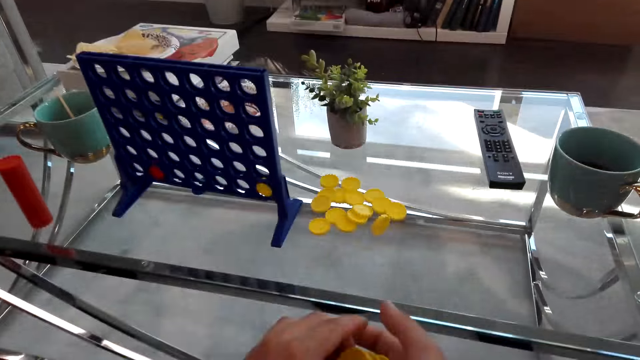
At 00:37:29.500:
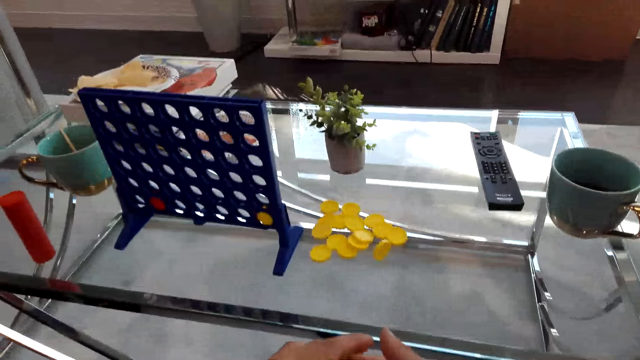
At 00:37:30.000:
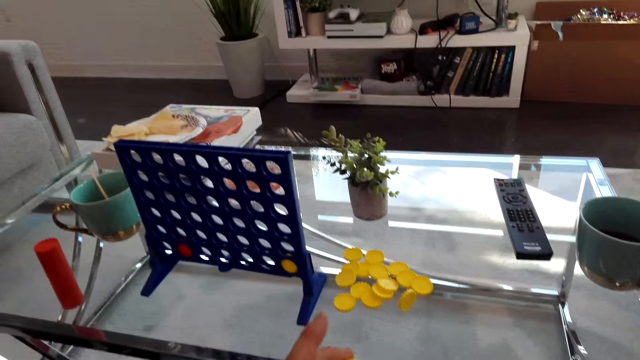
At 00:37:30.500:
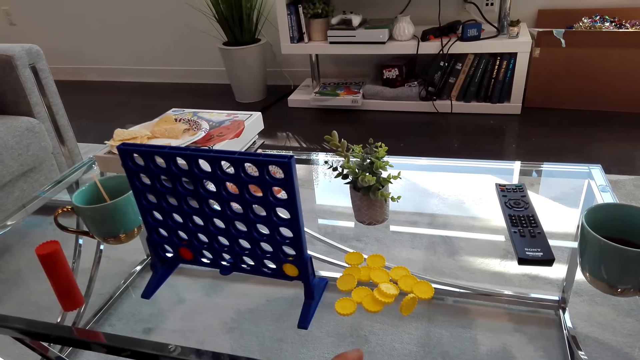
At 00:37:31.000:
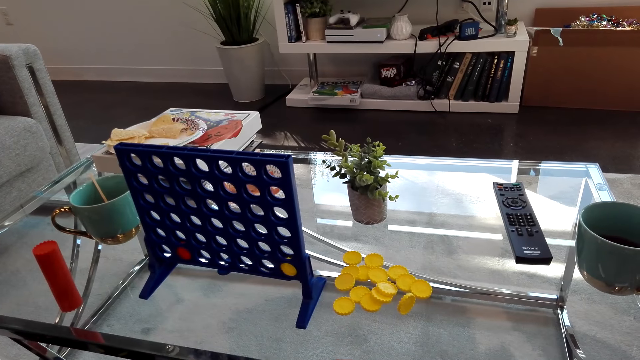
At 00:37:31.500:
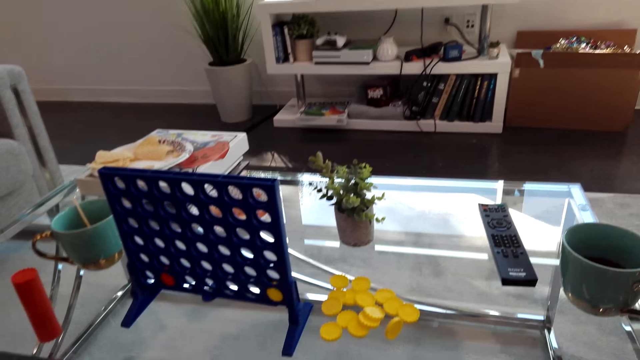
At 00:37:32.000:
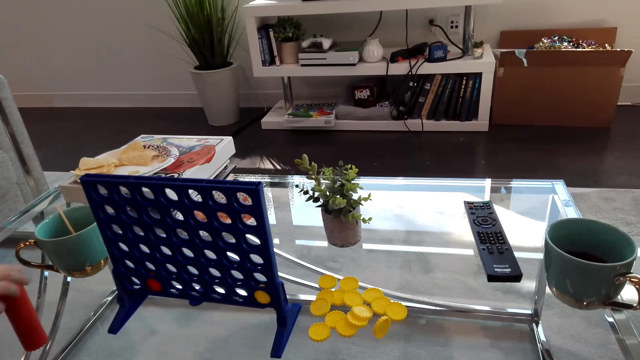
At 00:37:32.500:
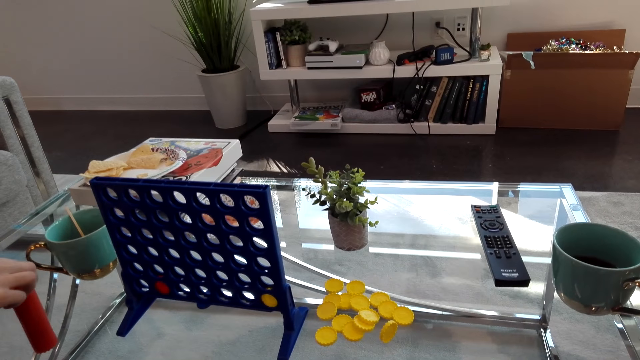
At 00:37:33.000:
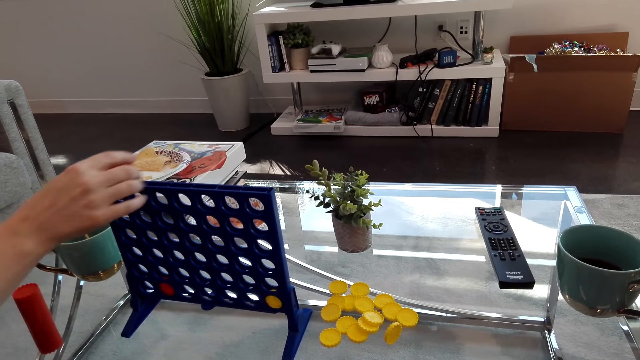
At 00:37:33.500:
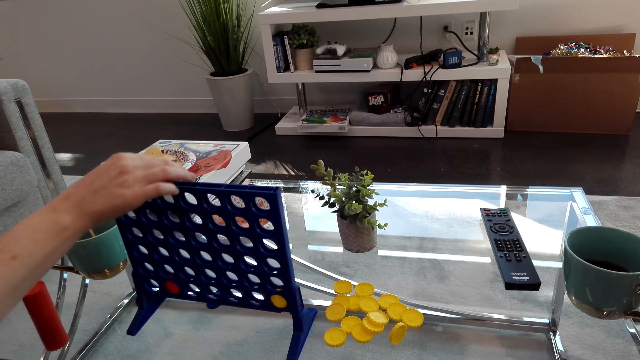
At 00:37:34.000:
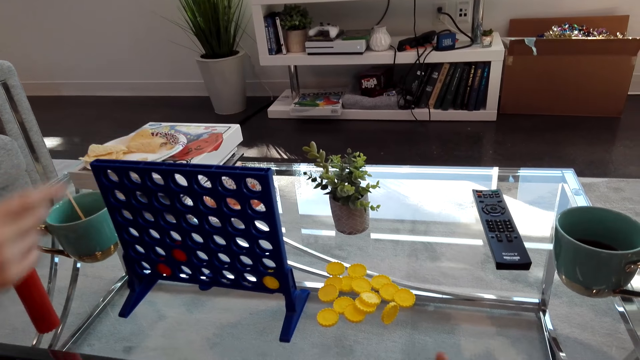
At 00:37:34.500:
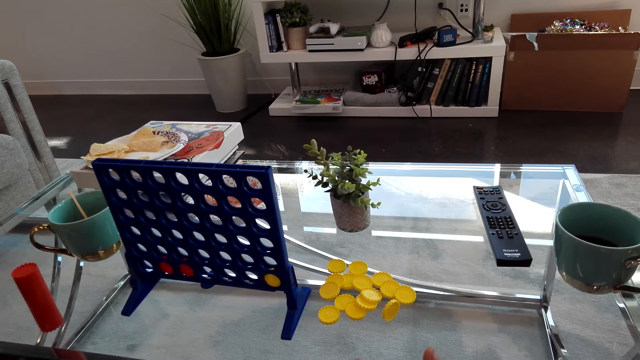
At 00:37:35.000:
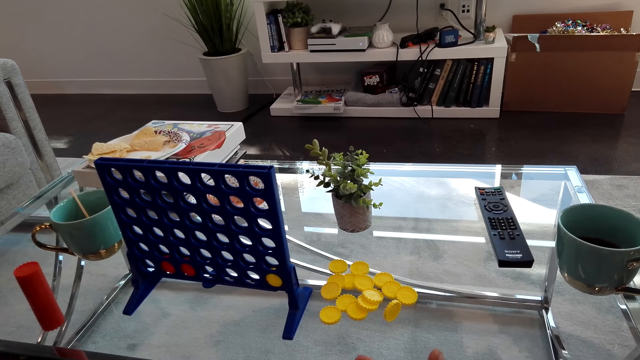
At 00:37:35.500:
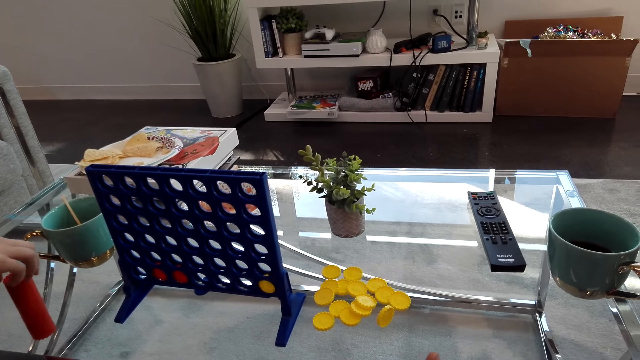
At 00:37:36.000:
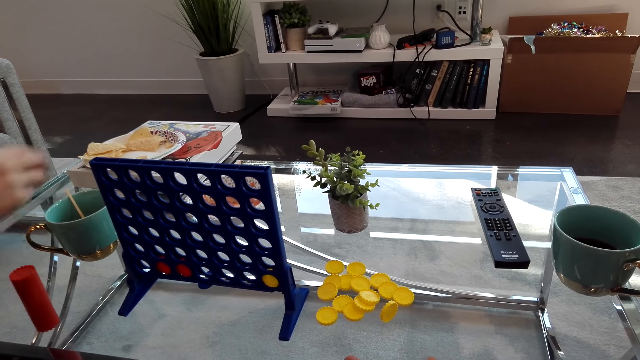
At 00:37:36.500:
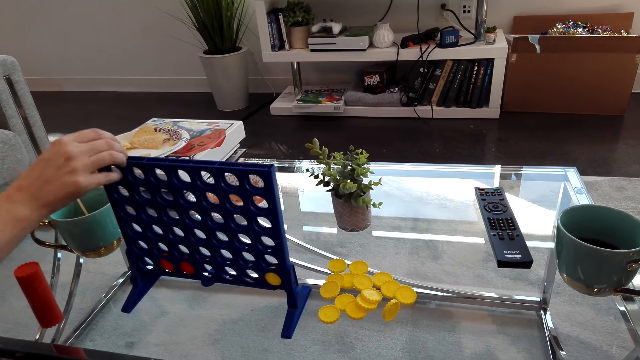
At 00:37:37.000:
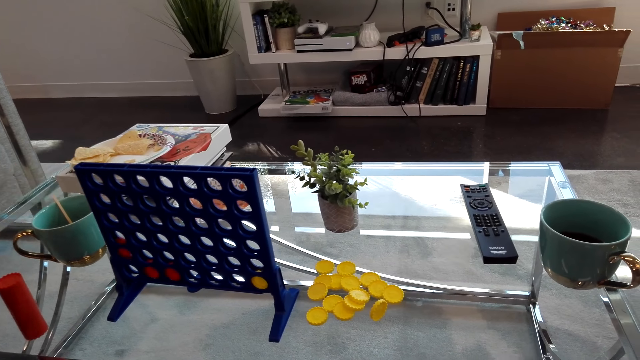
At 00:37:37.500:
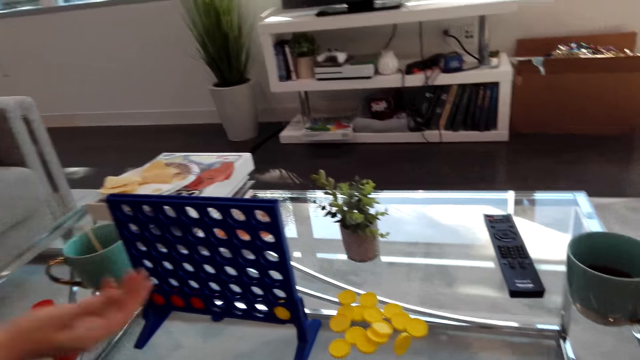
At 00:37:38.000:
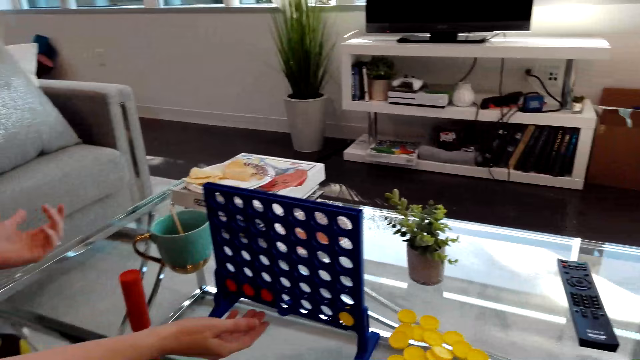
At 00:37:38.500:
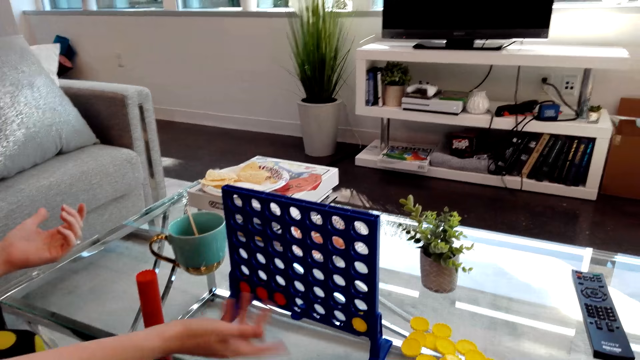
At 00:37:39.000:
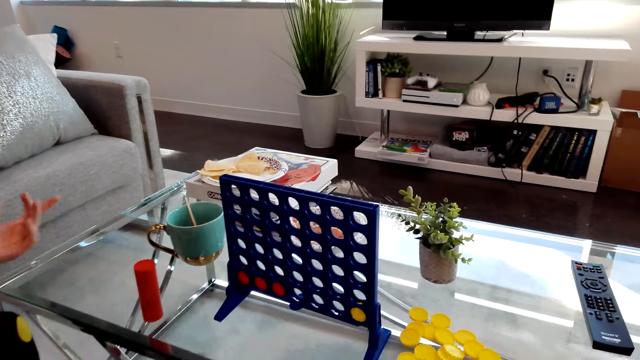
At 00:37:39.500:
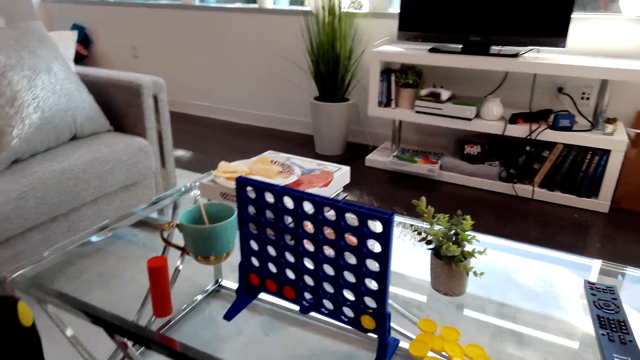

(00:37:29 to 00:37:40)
The camera wearer looks around. The lady arranges connect 4 game coins on the board. The lady plays the connect four game.

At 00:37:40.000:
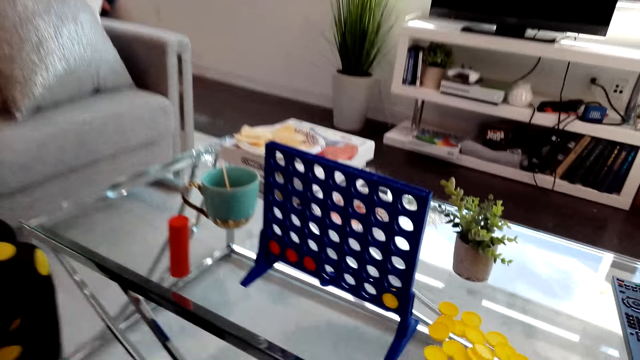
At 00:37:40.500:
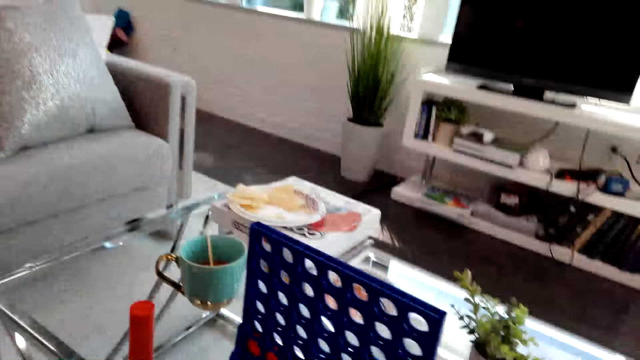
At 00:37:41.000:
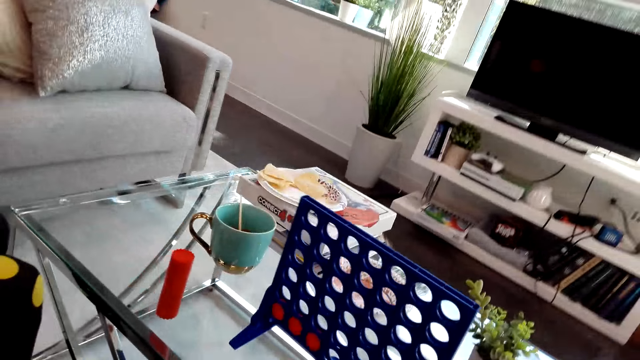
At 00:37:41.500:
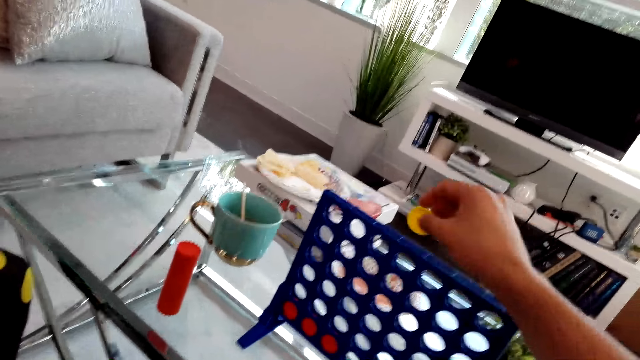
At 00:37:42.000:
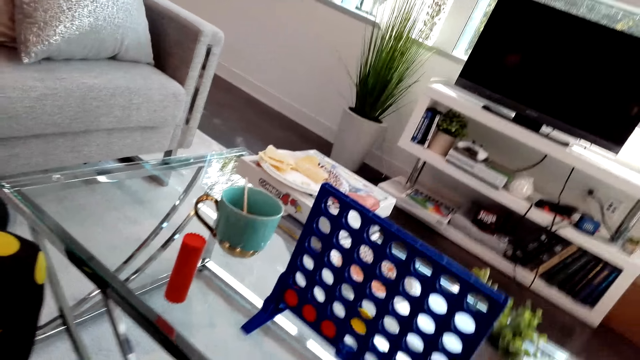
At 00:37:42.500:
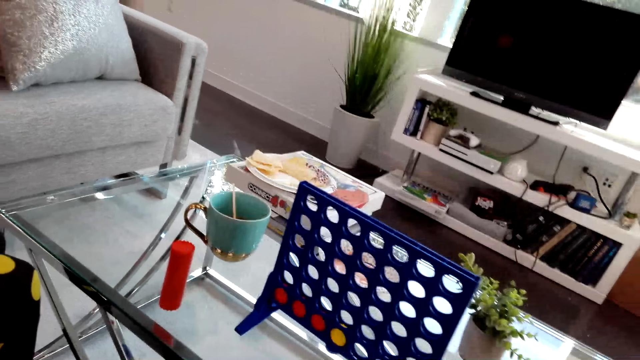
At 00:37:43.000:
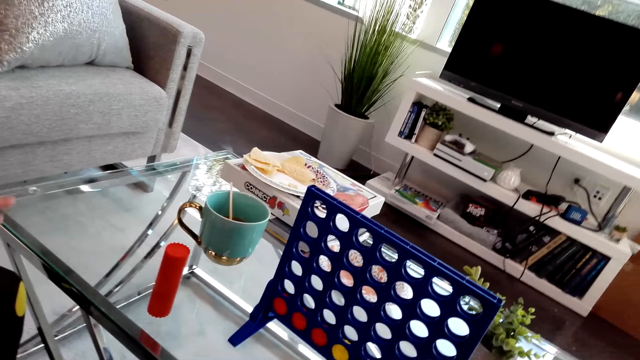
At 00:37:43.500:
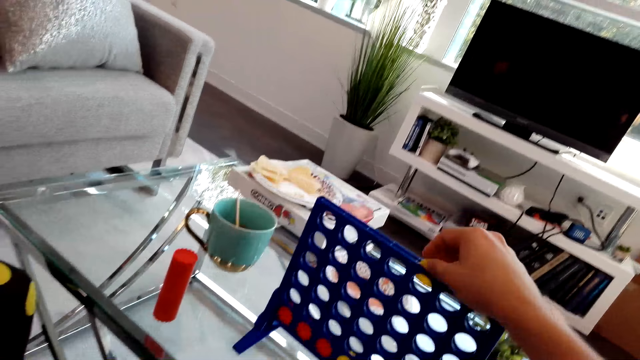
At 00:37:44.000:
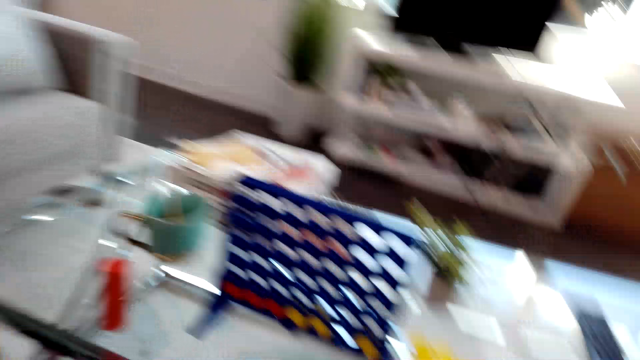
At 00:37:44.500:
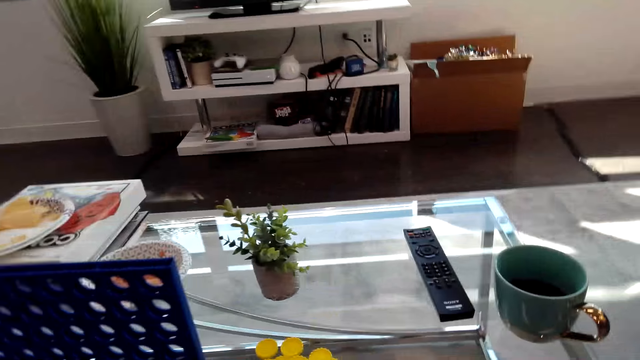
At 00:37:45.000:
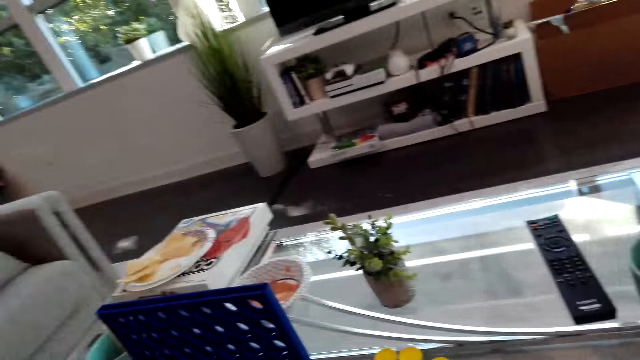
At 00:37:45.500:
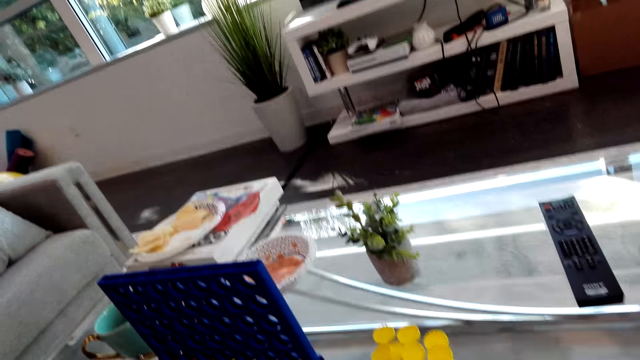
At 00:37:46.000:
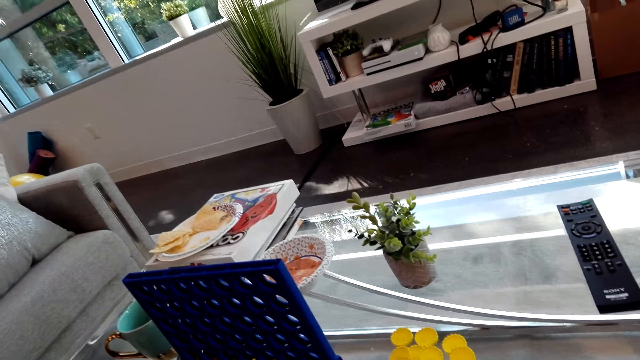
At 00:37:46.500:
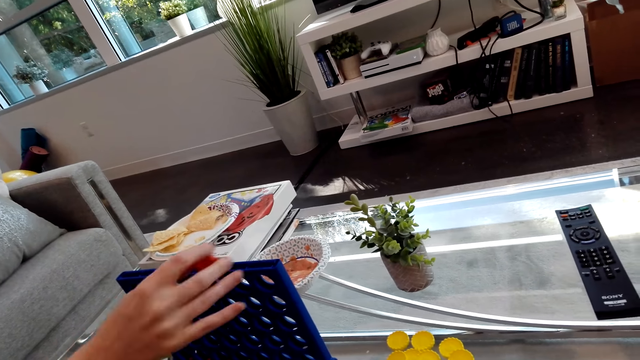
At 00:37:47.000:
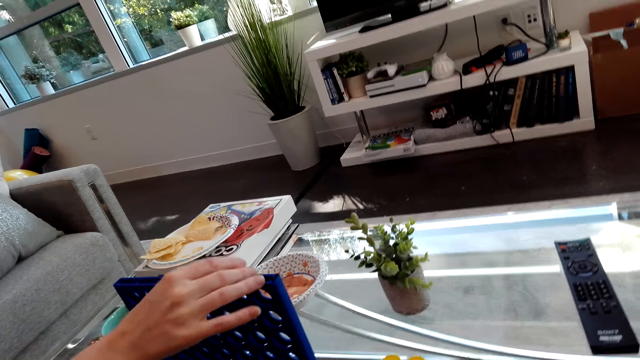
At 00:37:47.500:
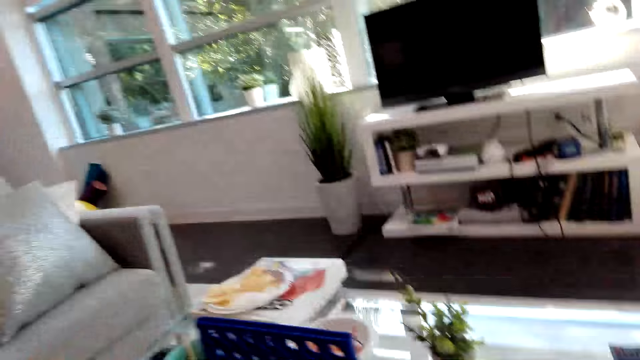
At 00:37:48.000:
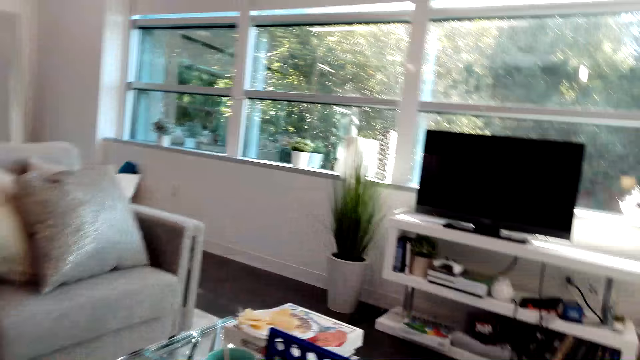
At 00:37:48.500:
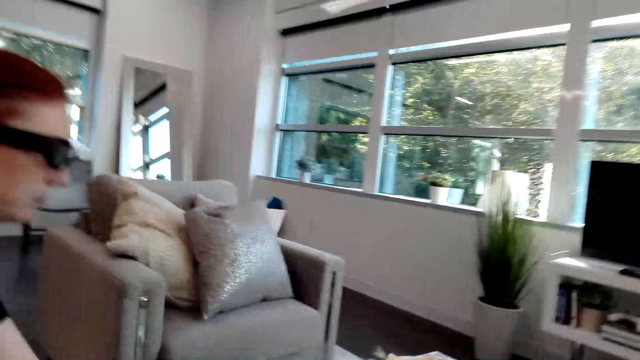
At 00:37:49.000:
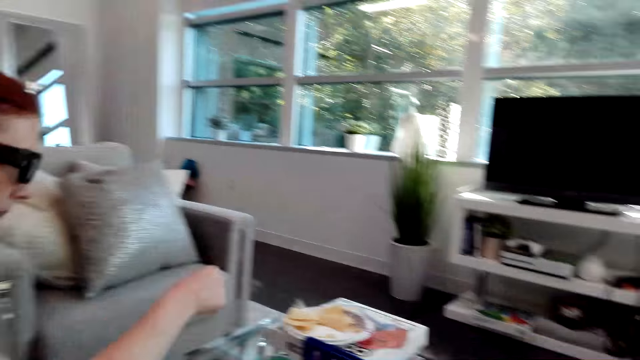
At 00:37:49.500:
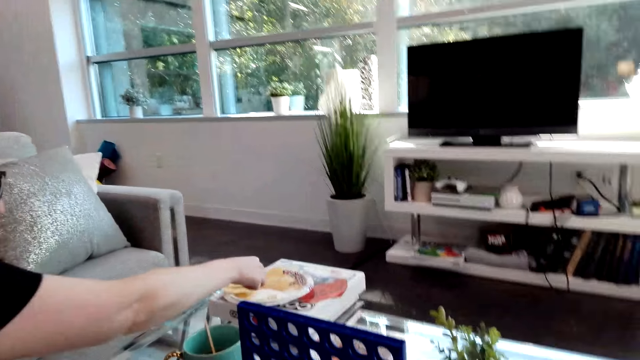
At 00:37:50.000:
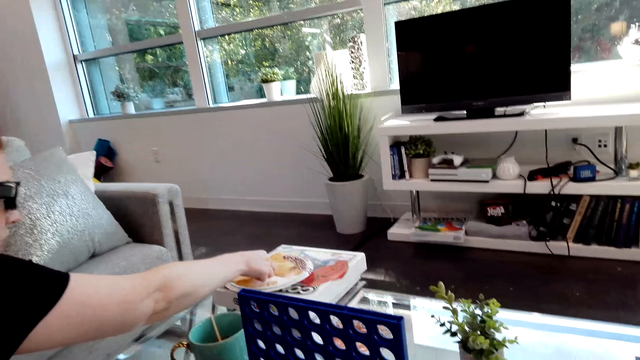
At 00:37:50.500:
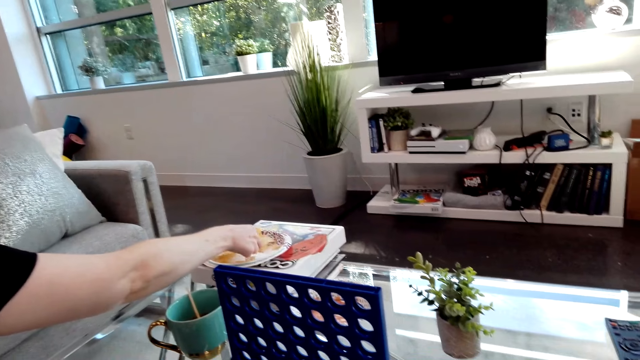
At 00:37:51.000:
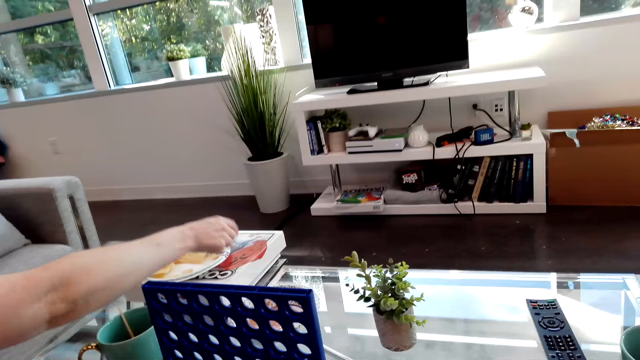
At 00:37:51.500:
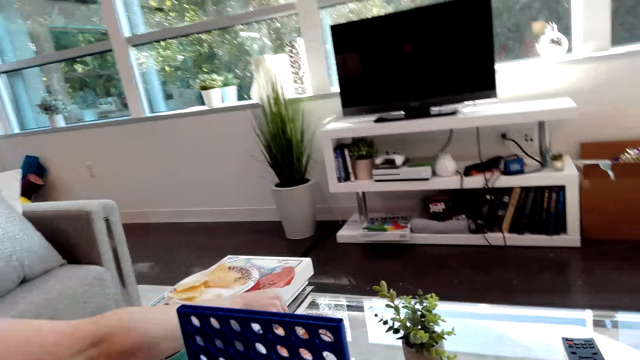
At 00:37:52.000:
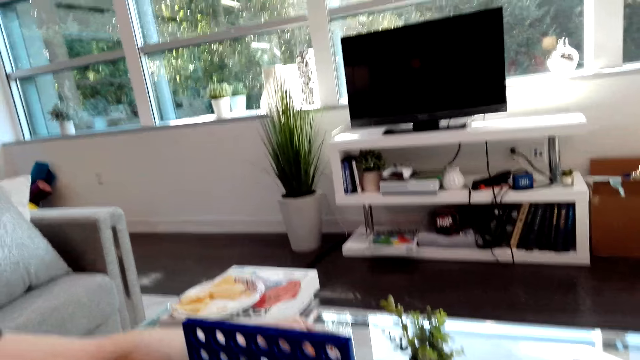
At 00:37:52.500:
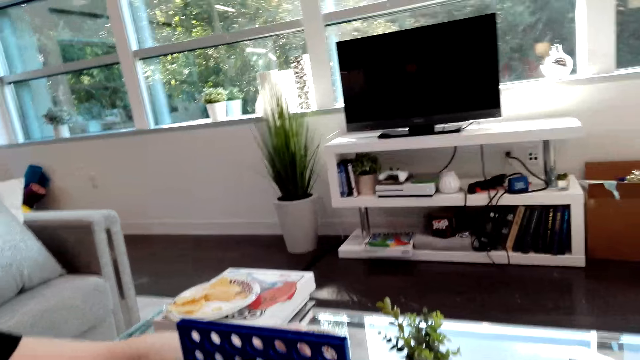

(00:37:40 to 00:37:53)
The camera wearer looks around. They drop connect 4 game coins on the board. They play the connect four game. The lady drops connect 4 game coins on the board. The lady picks up a snack from the plate.
